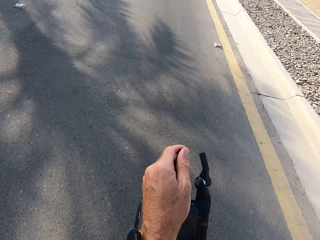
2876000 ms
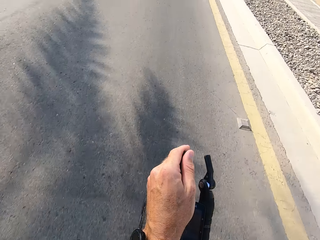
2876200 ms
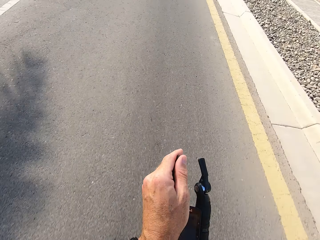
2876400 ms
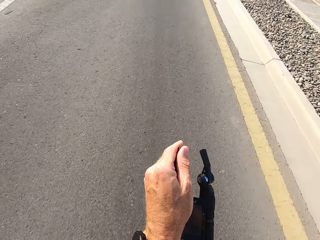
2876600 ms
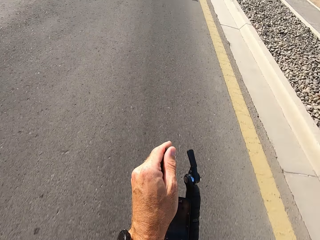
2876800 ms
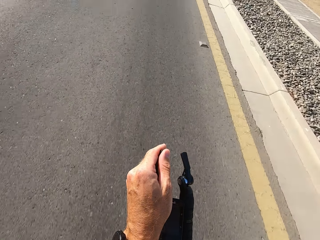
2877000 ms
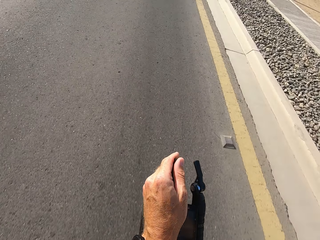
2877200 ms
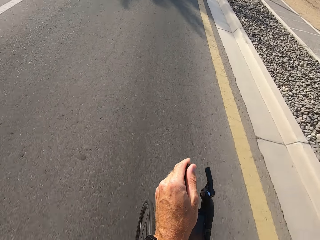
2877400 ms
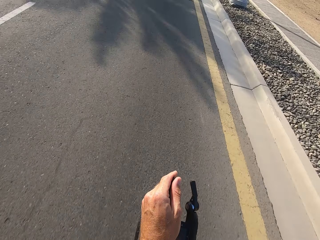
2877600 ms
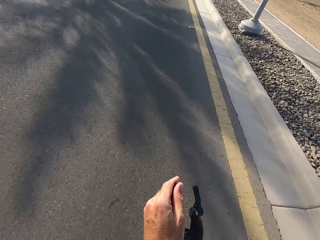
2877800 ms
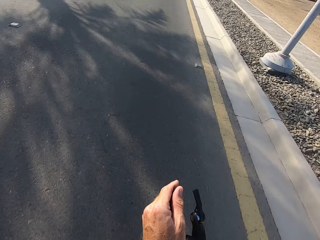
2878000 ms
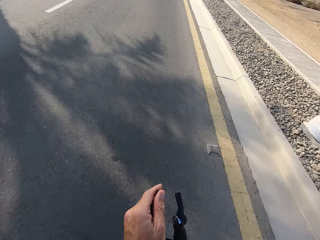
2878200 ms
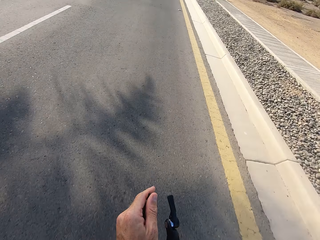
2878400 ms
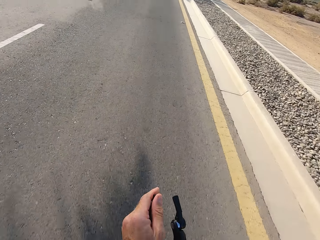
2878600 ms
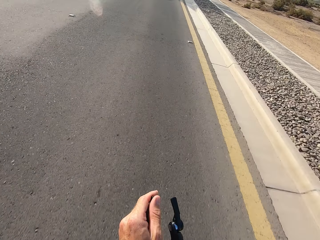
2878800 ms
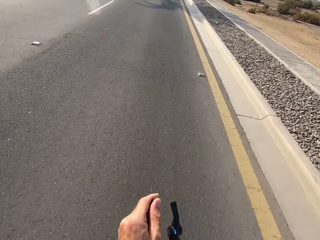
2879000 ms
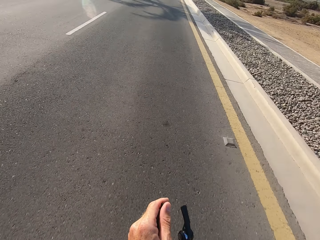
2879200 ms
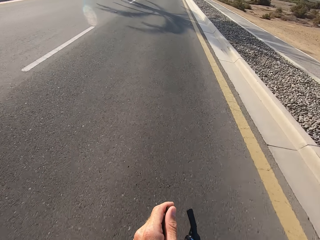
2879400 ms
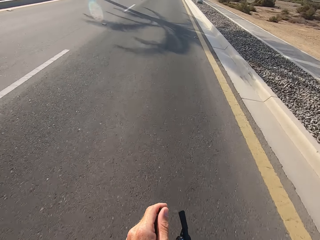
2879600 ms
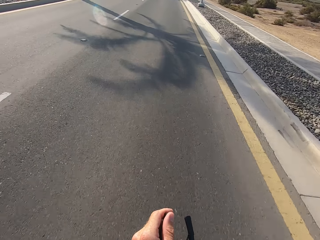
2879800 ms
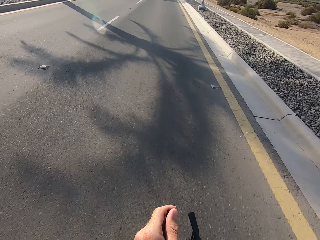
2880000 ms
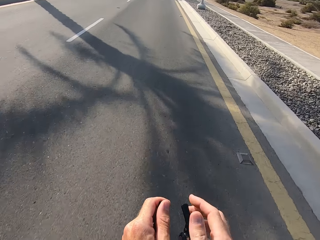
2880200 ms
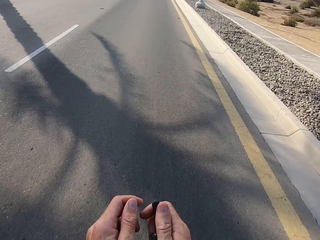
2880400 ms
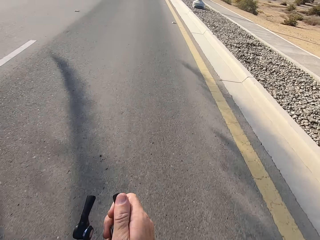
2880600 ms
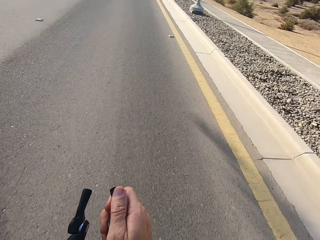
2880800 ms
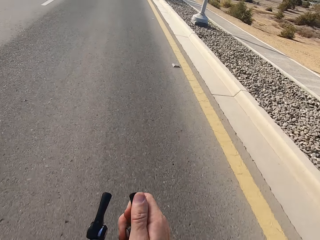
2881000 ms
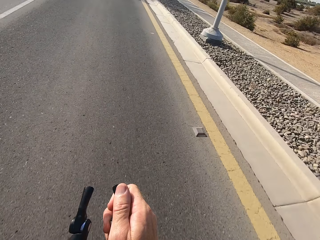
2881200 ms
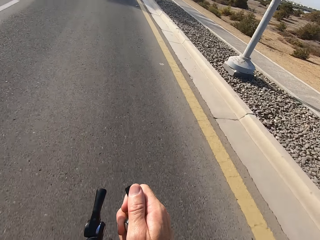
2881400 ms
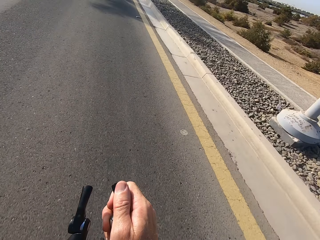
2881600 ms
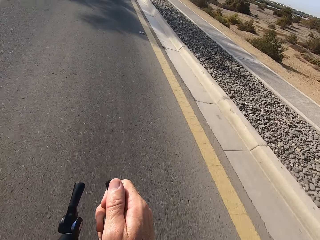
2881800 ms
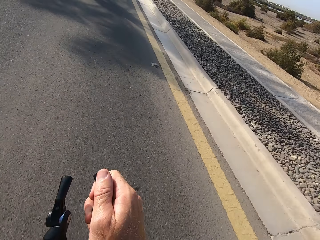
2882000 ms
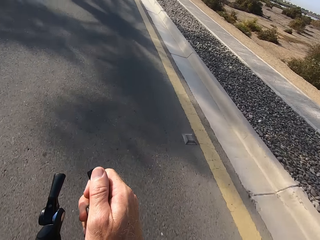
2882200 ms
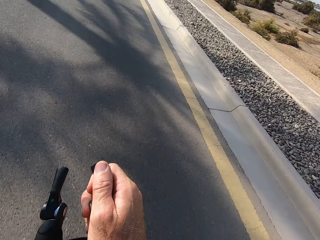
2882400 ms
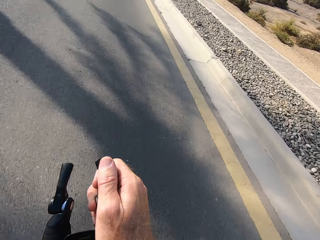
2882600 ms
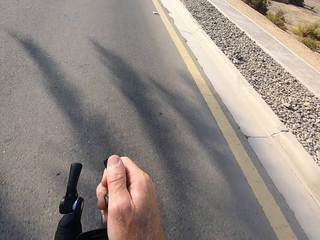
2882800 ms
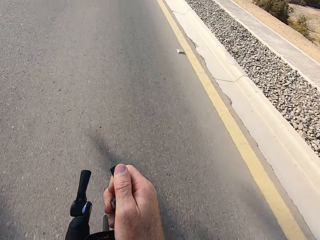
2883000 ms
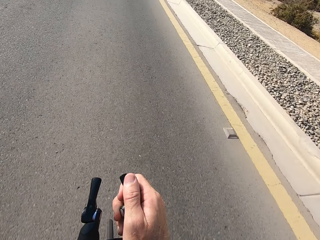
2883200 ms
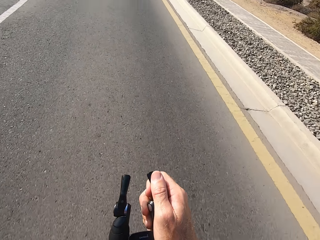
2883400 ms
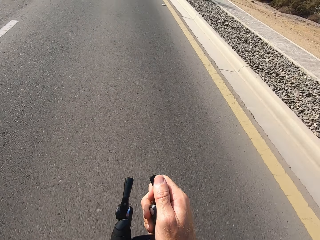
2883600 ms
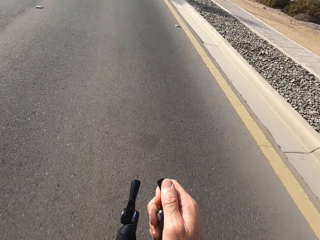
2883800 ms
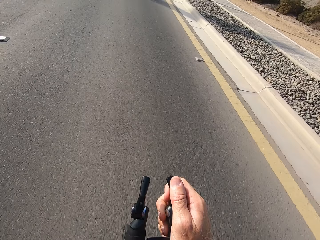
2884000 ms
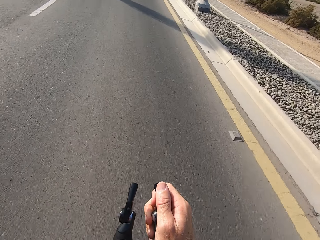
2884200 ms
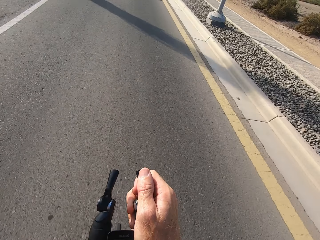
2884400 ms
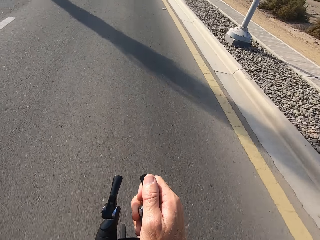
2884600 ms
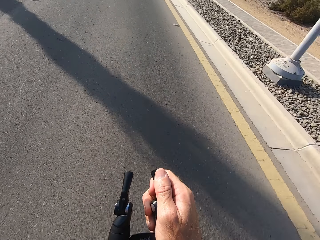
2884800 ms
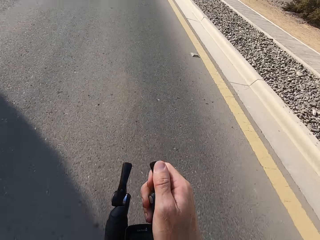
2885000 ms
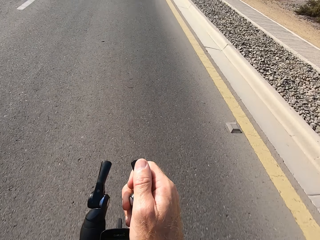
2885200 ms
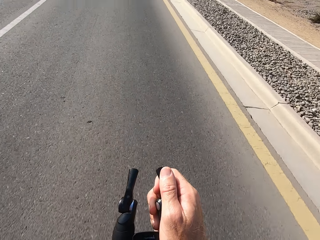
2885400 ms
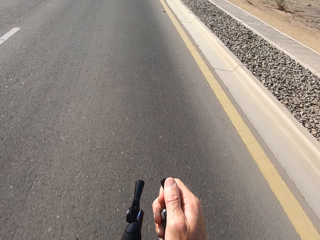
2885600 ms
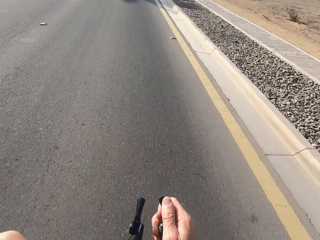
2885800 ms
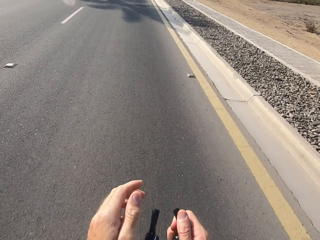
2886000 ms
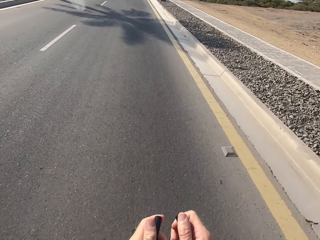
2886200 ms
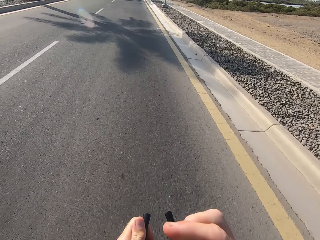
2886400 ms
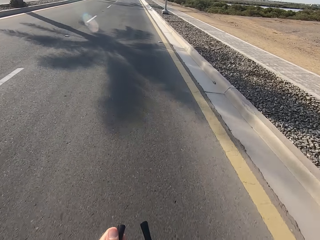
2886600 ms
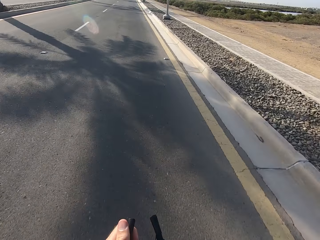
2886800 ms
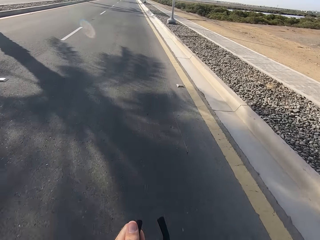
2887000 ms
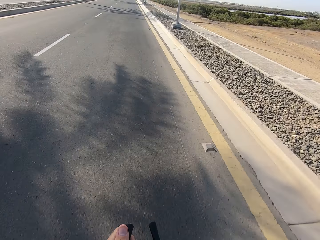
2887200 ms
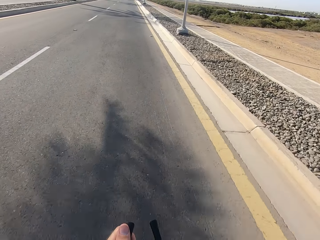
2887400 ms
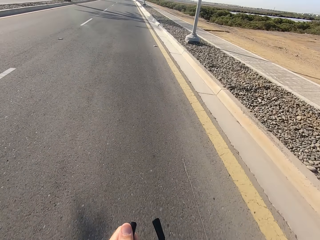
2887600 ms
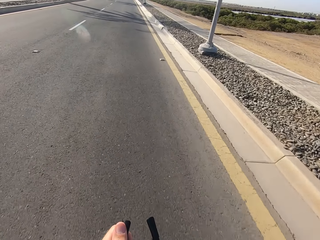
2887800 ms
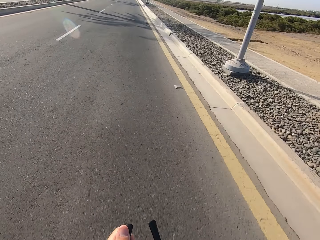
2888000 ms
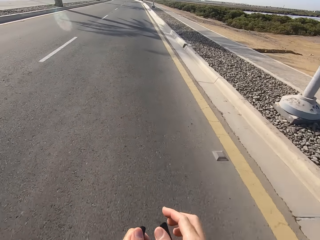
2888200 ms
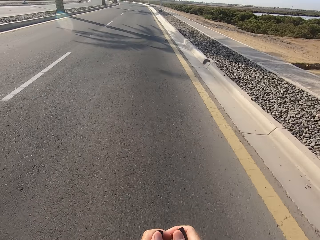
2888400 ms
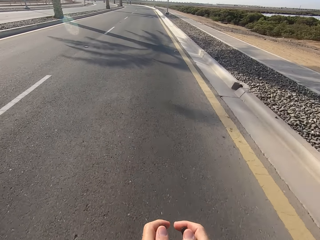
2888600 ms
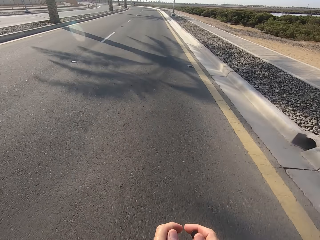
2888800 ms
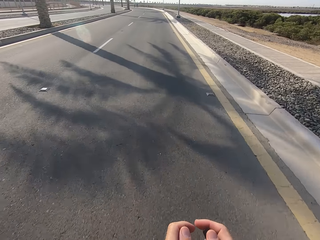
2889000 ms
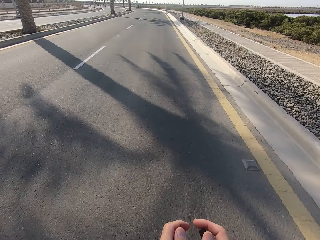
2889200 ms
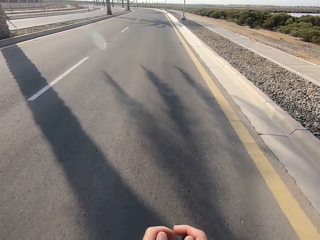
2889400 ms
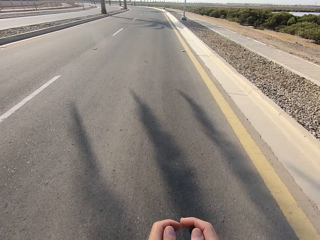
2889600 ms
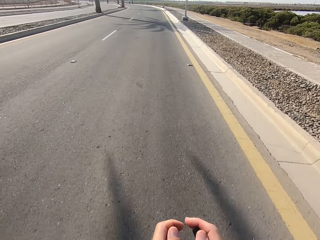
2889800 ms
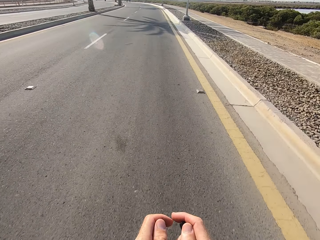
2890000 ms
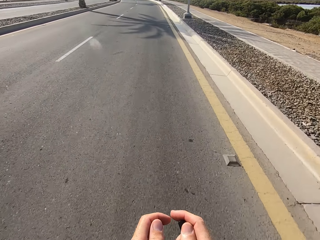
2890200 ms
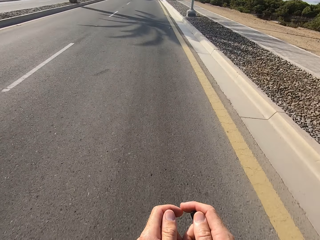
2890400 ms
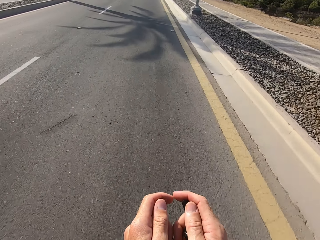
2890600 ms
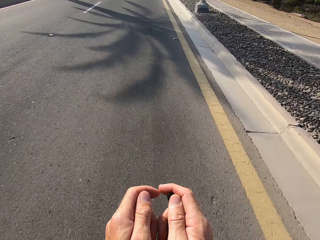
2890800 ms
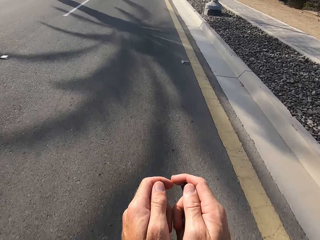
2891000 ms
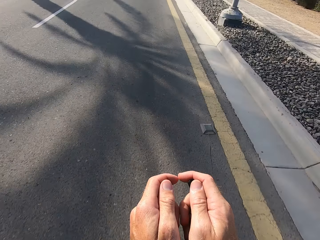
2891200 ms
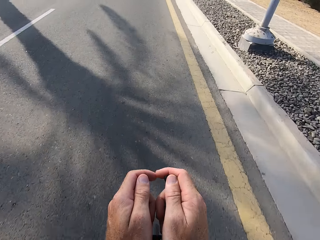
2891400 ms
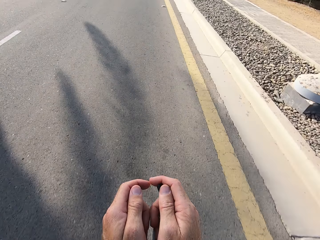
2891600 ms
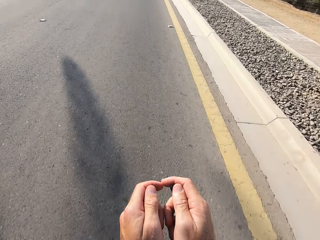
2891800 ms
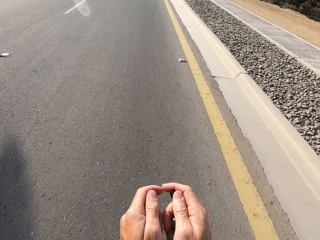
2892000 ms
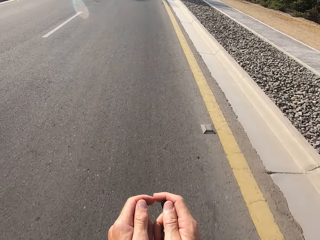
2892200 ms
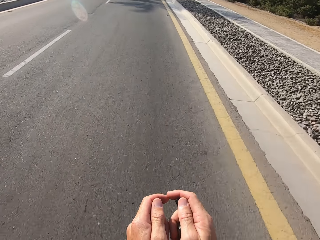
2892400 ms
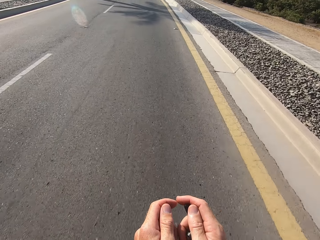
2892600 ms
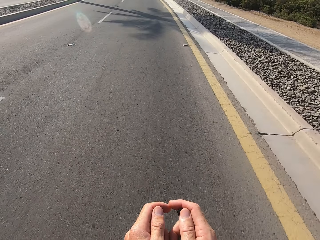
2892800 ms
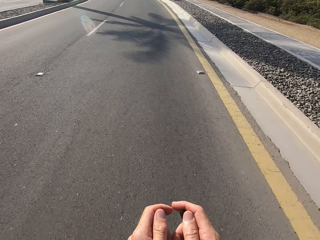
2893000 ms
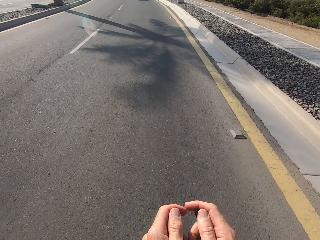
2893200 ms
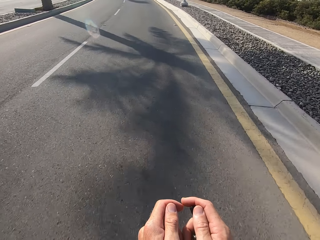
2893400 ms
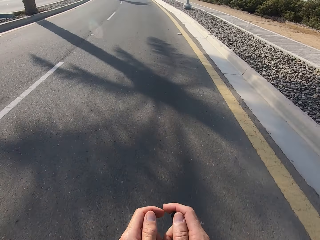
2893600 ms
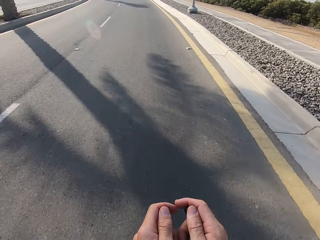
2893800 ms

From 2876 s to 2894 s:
The camera wearer swings the right hand. They hold the bike rest handlebar. They swing the left hand. They touch something. They swing the left hand. They swing the right hand. They hold the bike rest handlebar. They touch something. They swing the right hand. They hold the bike rest handlebar. They cycle on the road.

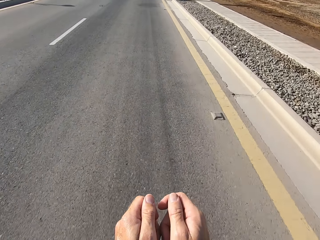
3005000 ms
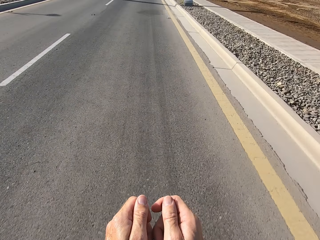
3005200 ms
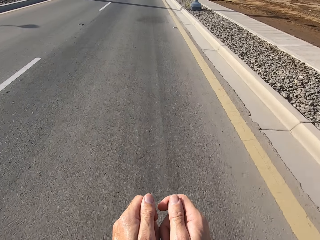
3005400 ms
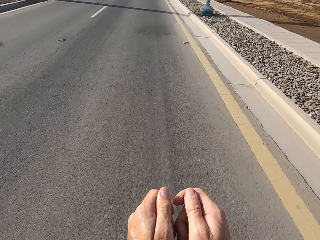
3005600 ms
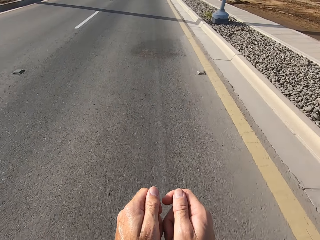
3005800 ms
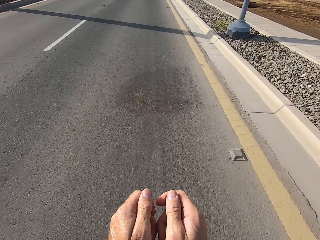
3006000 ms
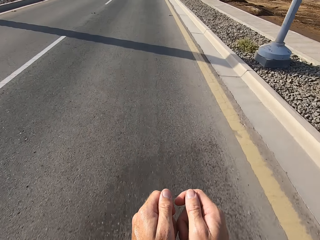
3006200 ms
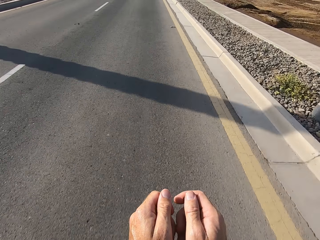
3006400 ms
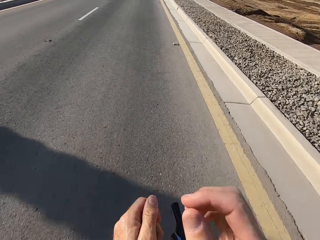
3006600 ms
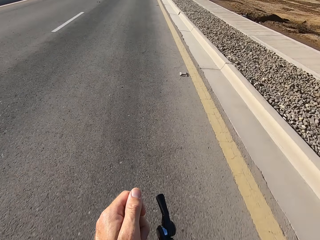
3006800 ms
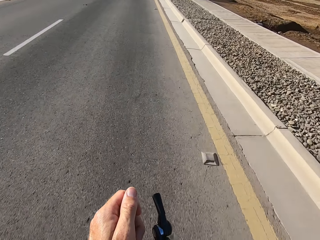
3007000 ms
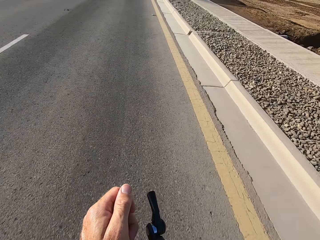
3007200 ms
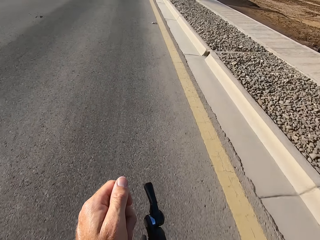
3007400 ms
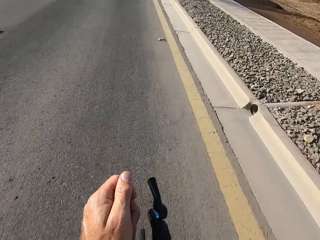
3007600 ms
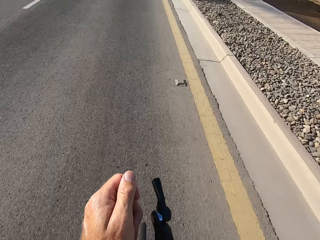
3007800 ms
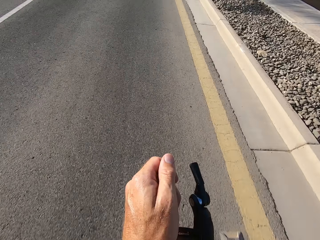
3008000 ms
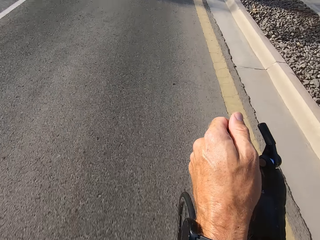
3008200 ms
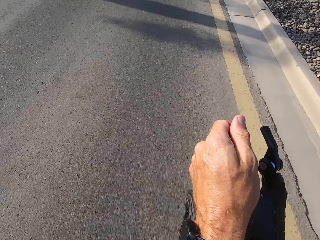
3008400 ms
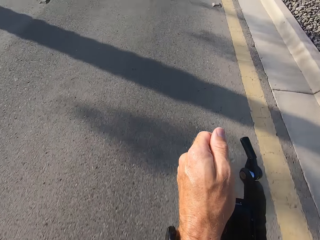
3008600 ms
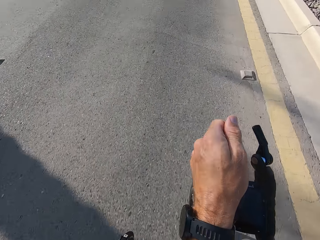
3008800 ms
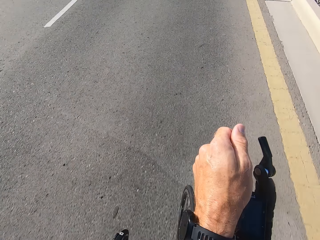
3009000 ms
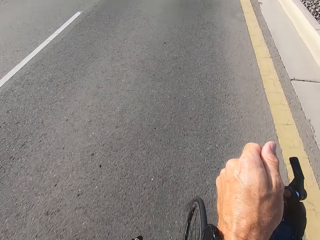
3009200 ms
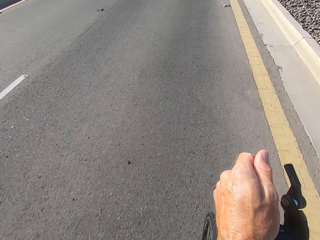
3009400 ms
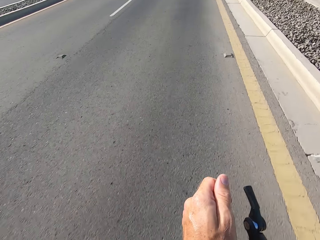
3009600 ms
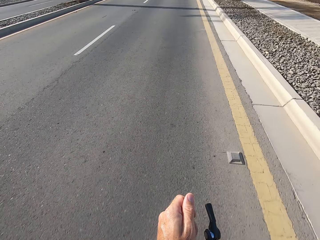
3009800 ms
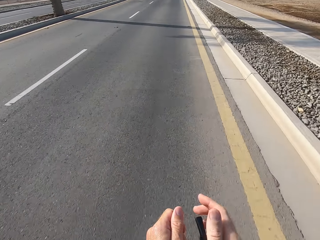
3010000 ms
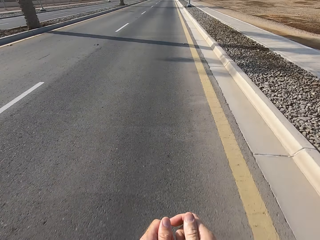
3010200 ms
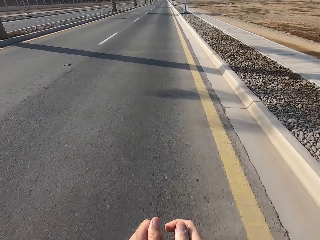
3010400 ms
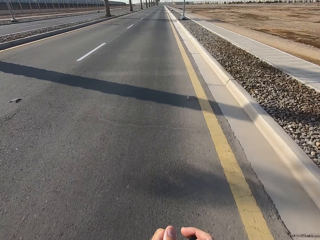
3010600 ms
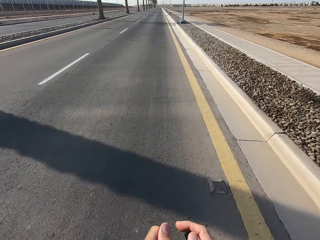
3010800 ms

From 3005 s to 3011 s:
The camera wearer swings the right hand. They touch something. They swing the right hand. They hold the handlebar.
